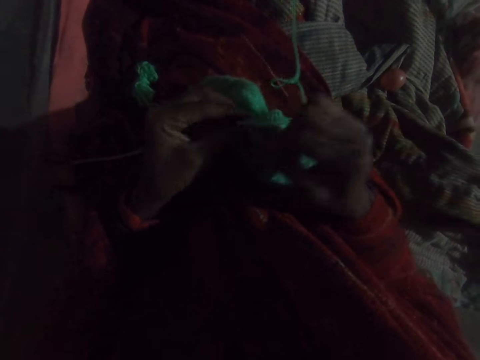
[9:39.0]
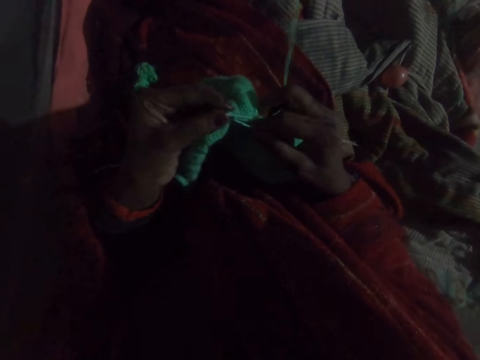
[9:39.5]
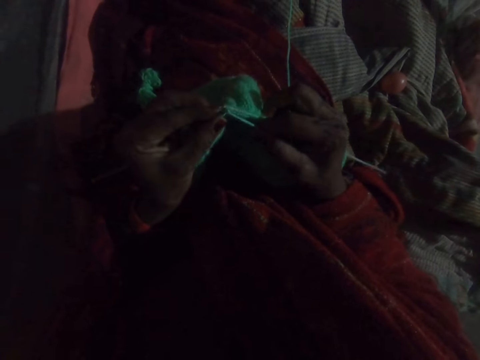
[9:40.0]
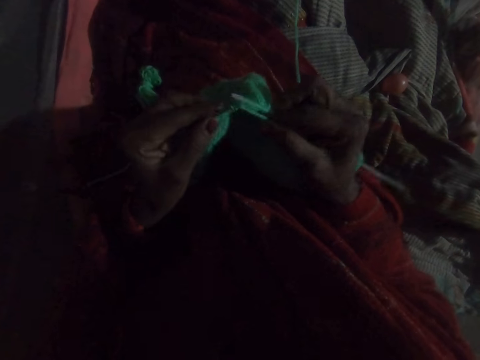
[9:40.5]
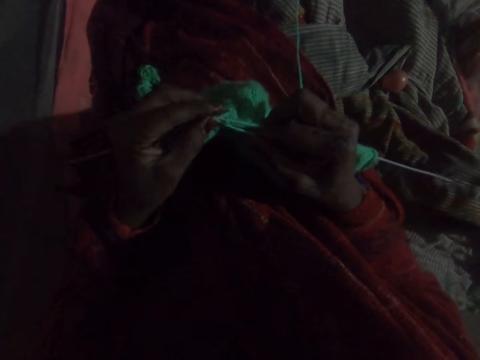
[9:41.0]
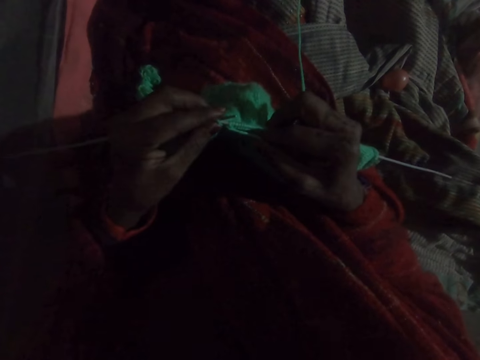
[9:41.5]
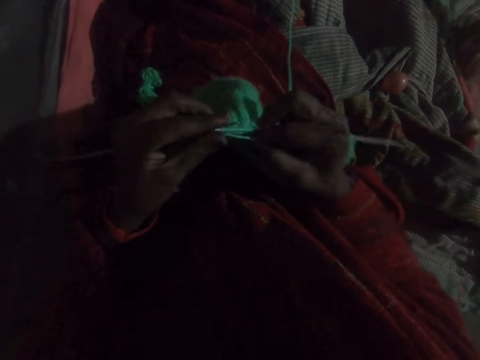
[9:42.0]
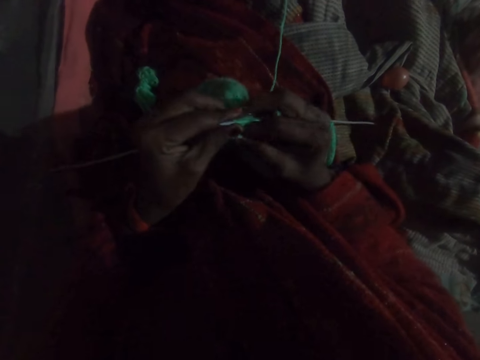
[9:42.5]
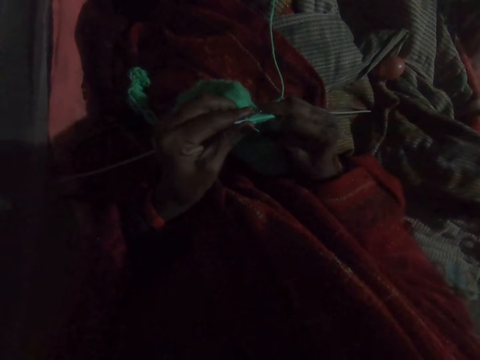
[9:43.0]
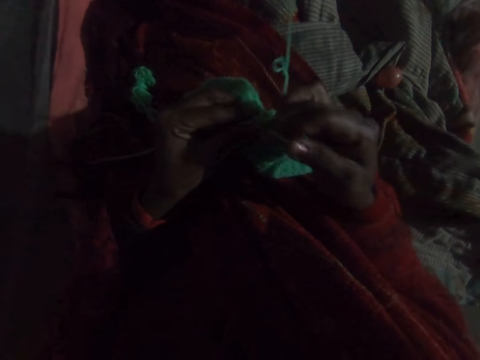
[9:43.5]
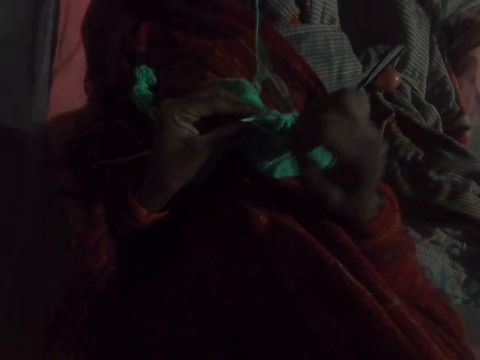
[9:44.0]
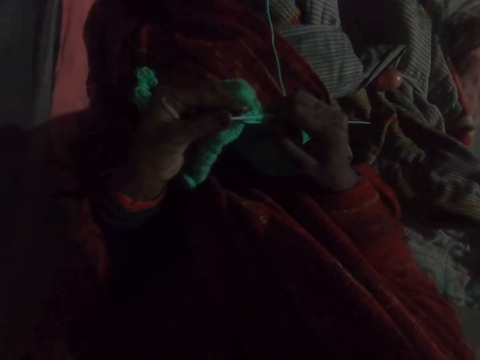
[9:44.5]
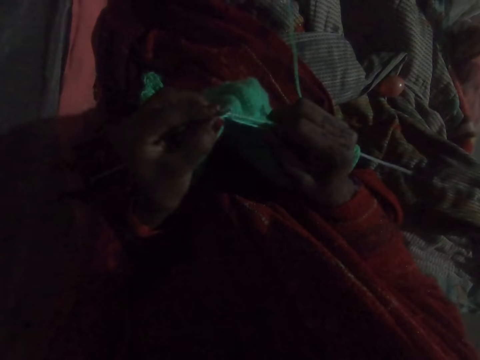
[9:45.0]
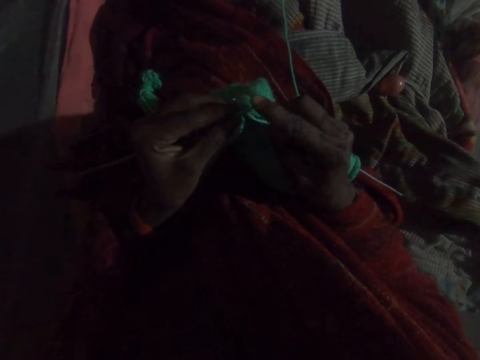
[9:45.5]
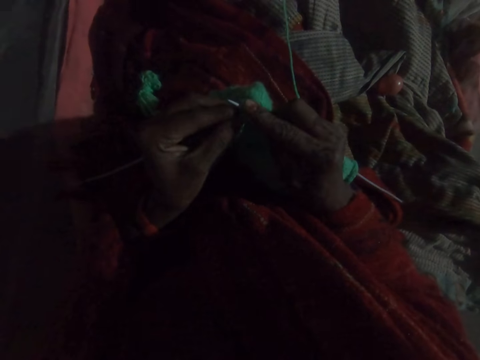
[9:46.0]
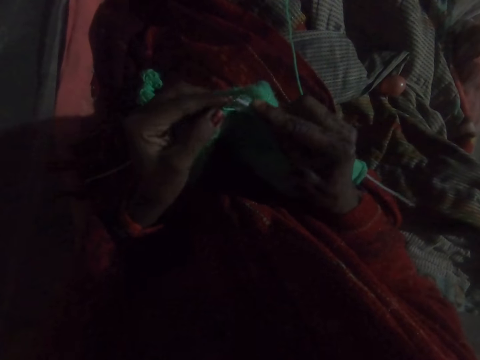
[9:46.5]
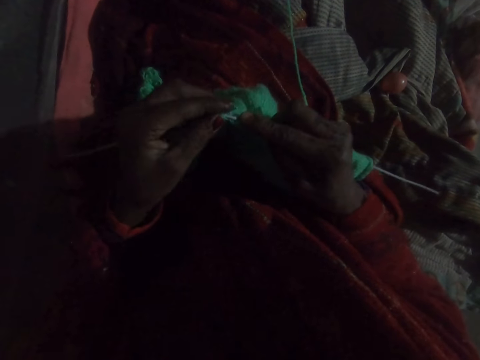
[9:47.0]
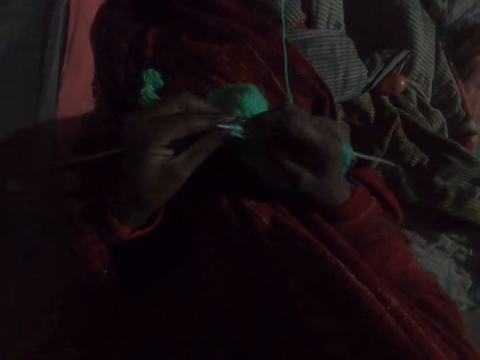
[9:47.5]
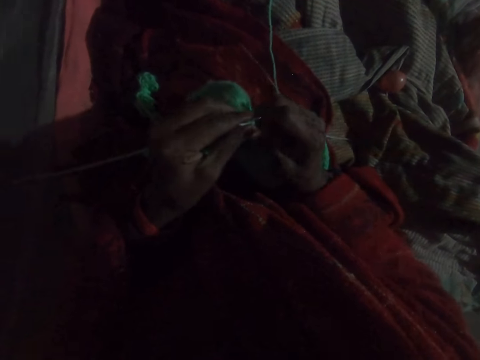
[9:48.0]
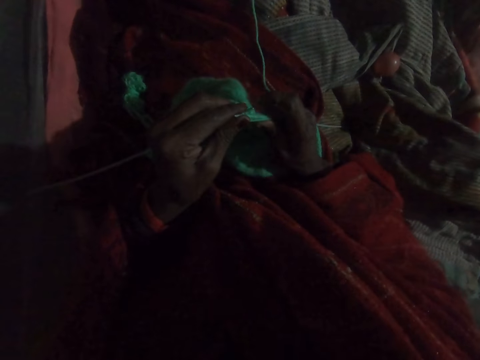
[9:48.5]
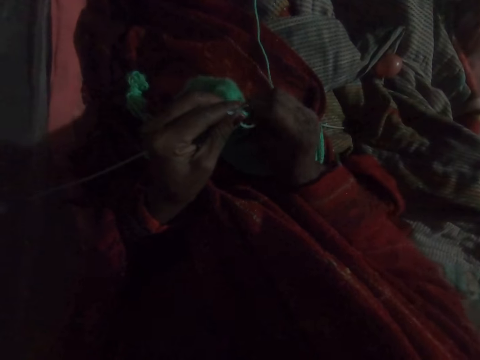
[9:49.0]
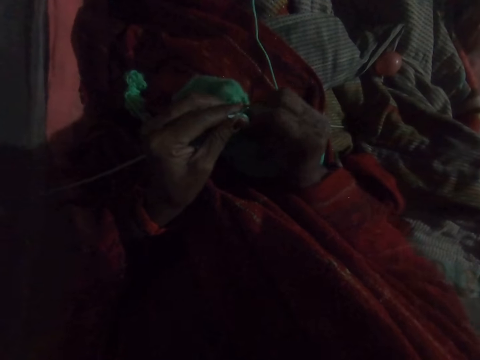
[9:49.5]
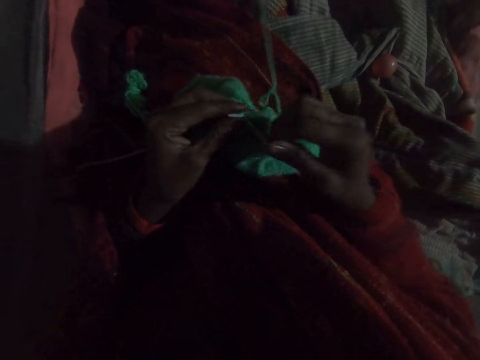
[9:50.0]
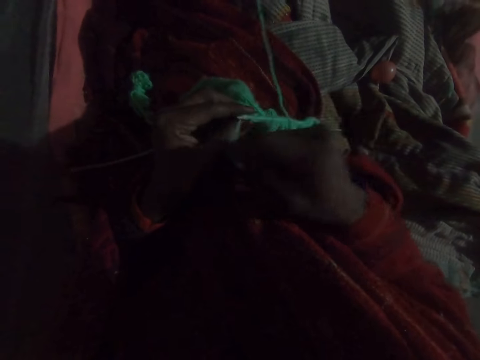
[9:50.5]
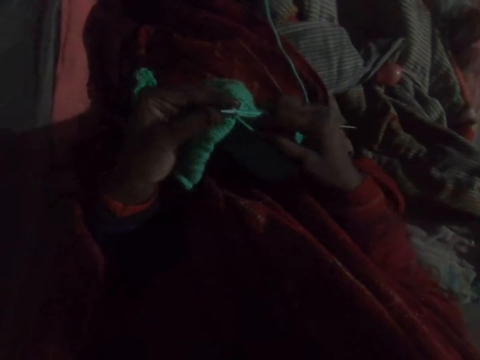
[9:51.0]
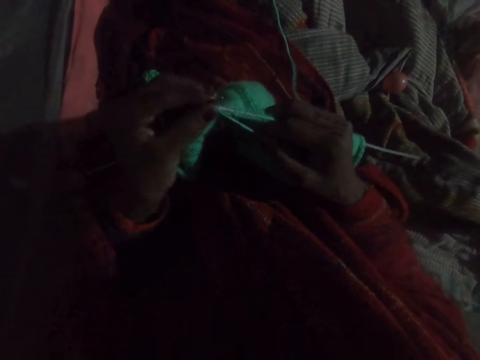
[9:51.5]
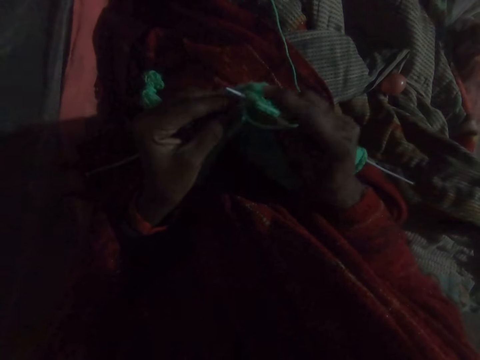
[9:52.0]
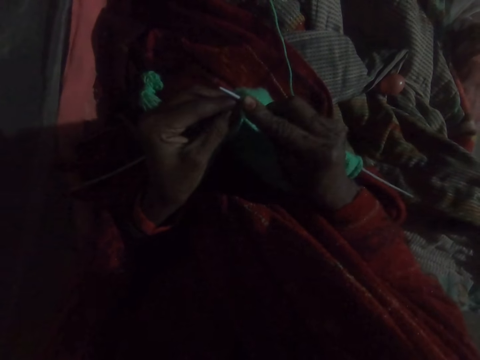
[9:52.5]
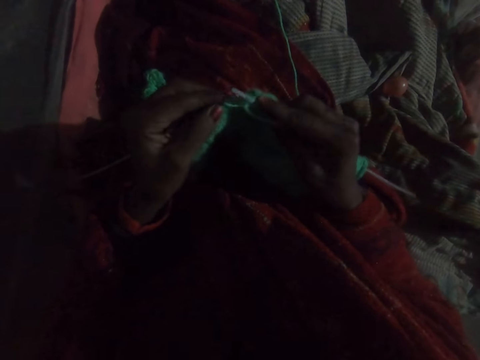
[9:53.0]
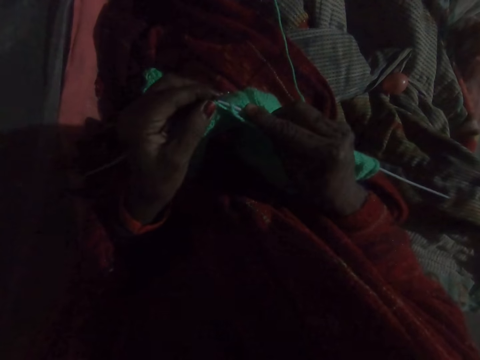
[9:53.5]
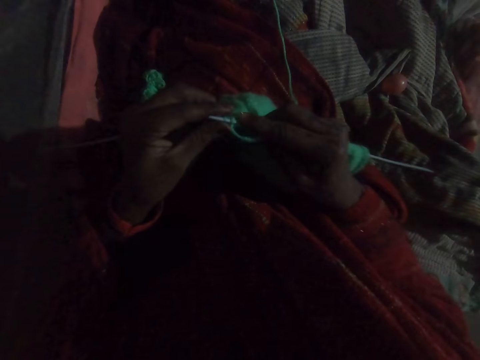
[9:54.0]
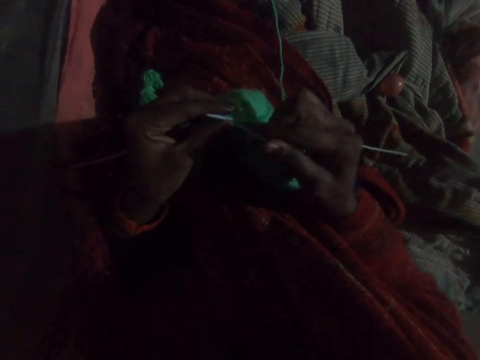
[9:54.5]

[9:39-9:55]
The camera wearer pulls the fabric. They weave the fabric with a crochet hook. They pull the fabric. They weave the fabric with the crochet hook.

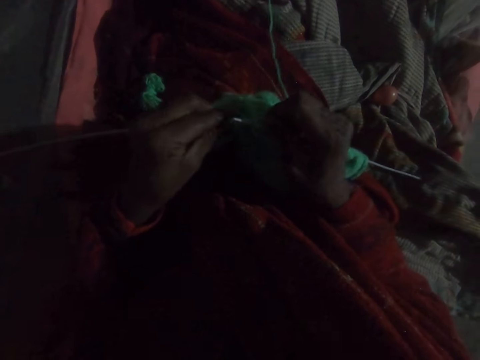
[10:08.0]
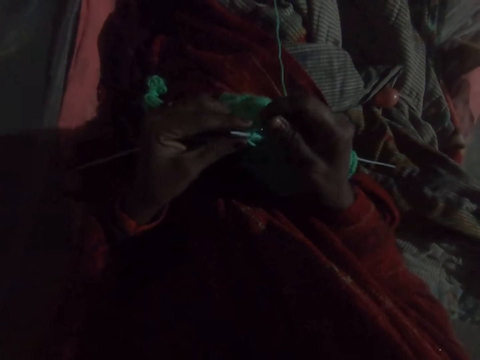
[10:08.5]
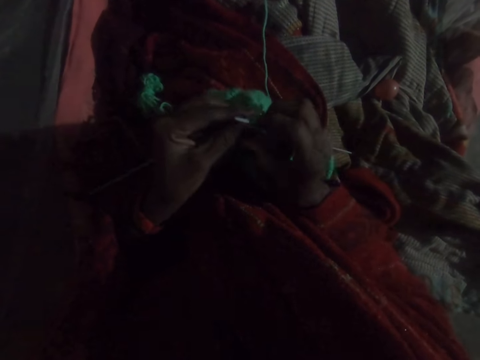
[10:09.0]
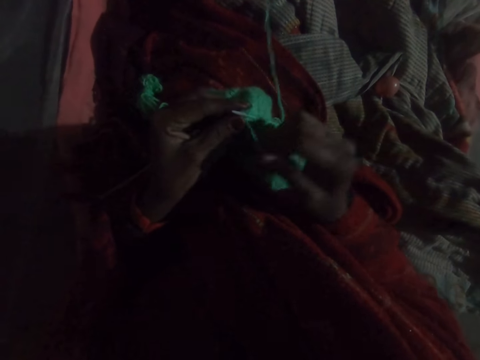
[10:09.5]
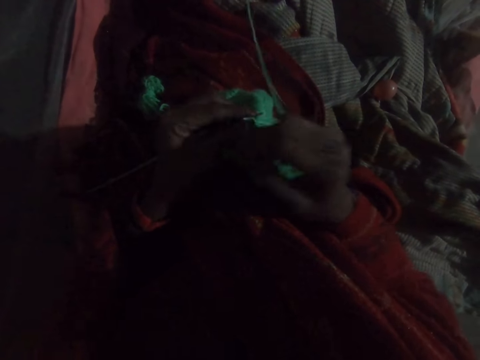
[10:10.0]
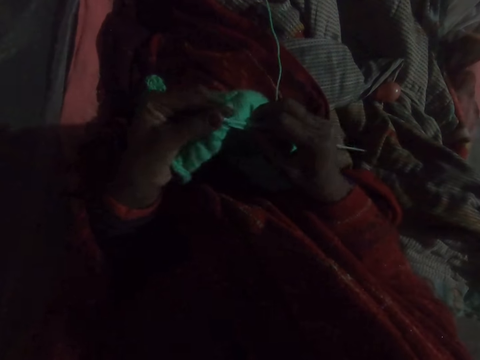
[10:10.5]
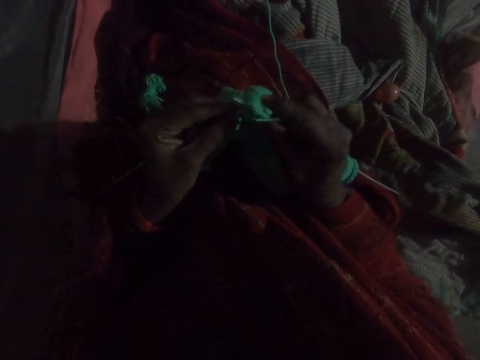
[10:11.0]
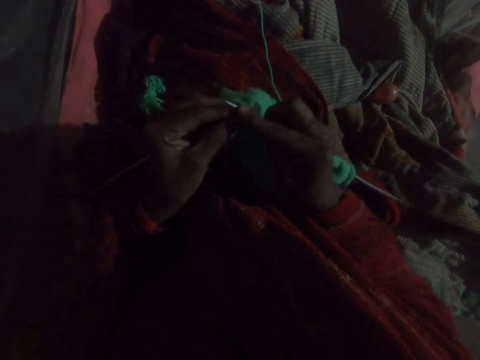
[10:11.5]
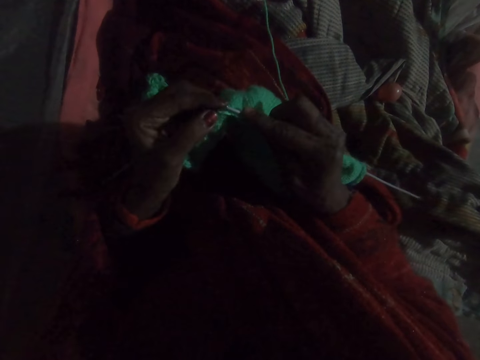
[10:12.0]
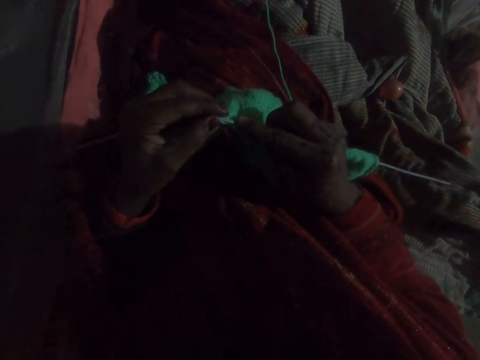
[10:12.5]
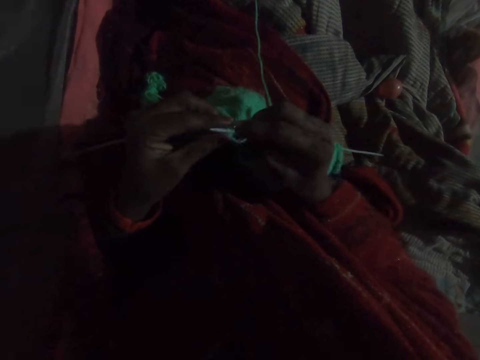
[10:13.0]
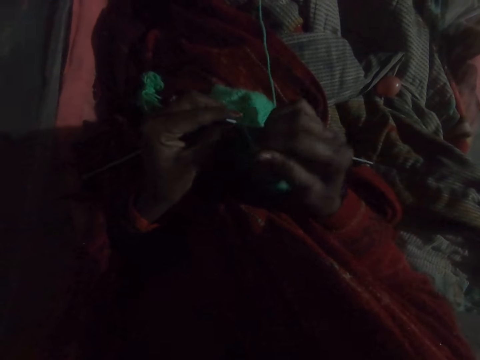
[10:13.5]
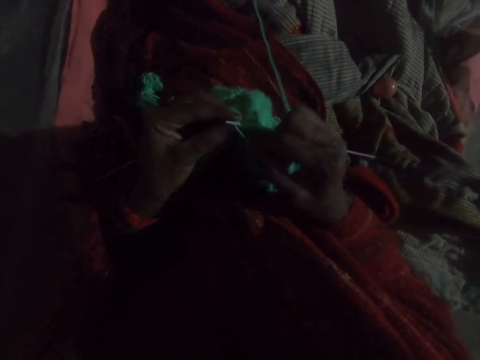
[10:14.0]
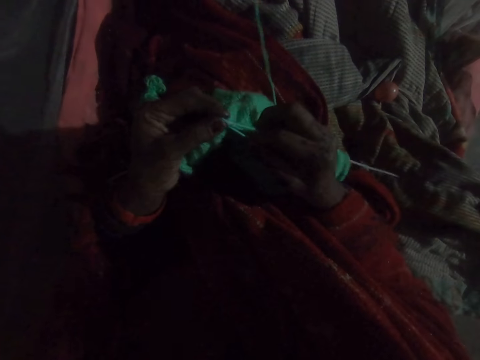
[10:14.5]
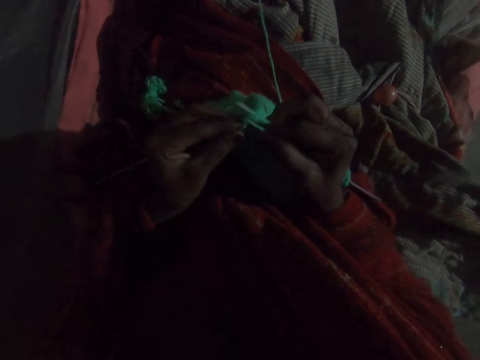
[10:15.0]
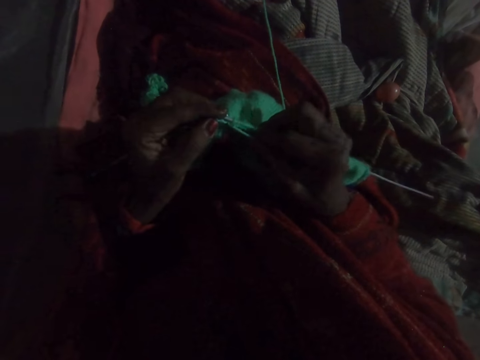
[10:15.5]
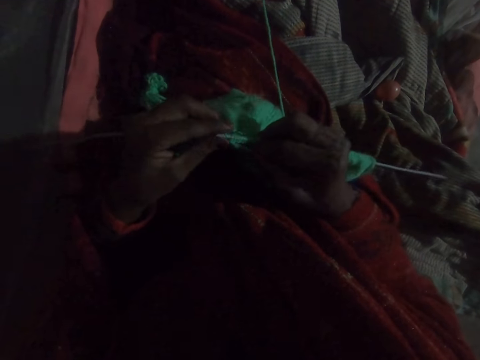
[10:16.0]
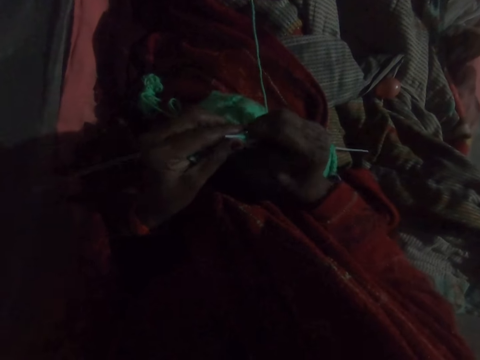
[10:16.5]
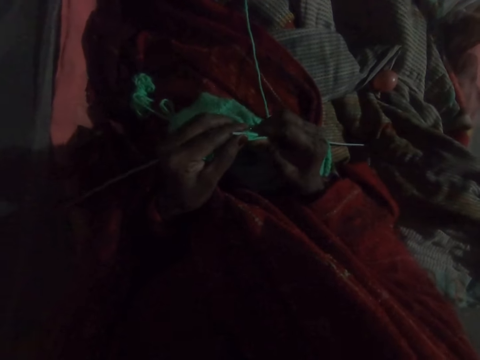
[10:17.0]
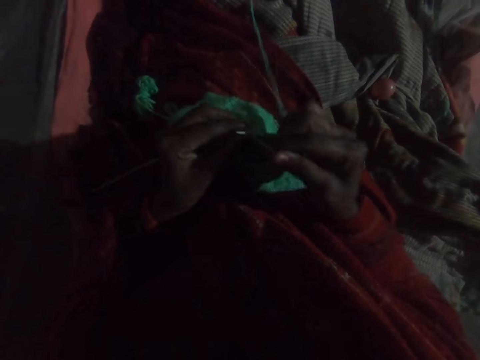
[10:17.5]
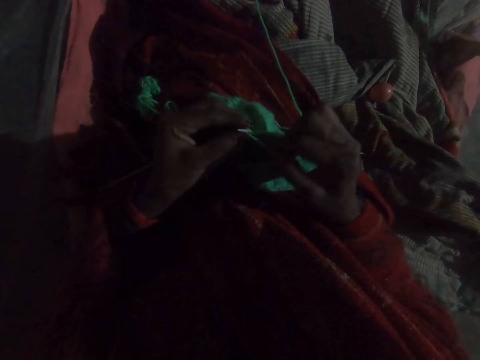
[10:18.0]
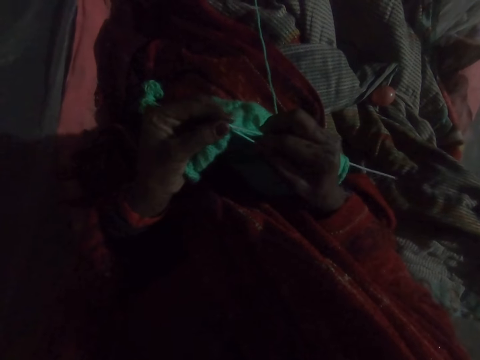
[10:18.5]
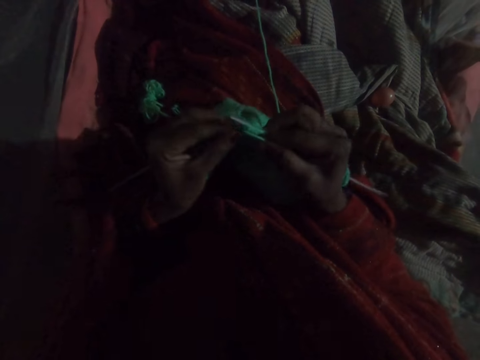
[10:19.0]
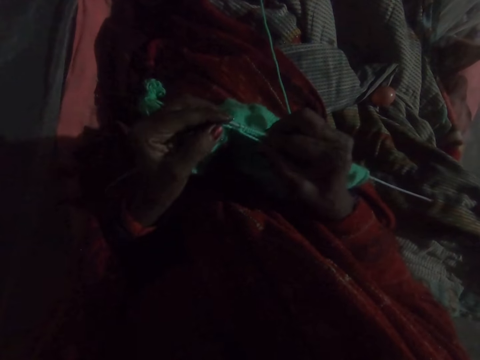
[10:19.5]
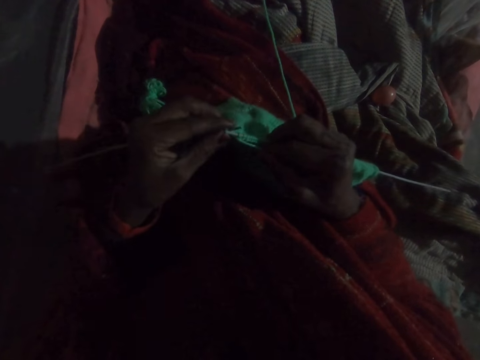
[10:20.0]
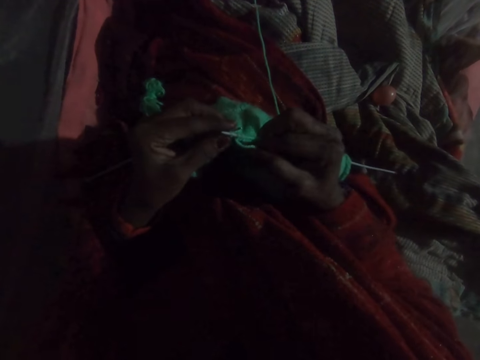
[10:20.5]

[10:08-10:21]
The camera wearer pulls the fabric. They weave the fabric with a crochet hook.
